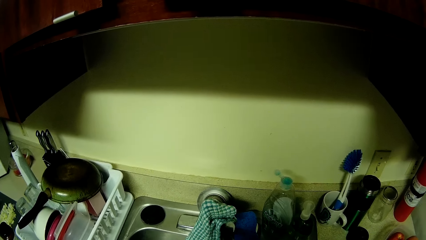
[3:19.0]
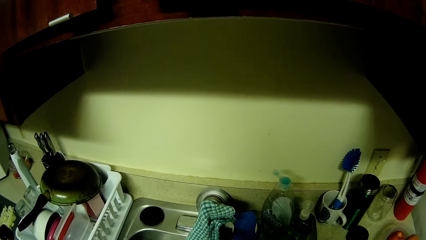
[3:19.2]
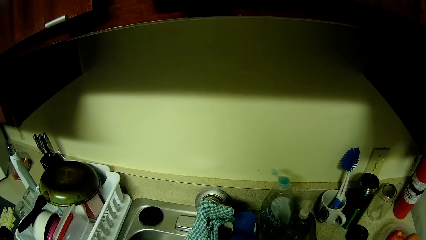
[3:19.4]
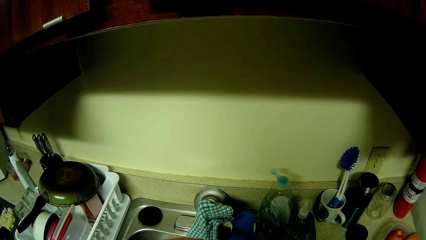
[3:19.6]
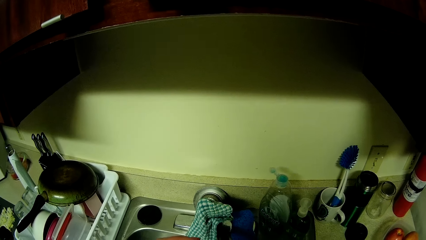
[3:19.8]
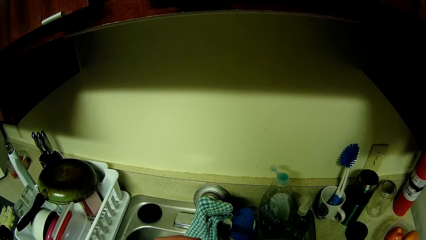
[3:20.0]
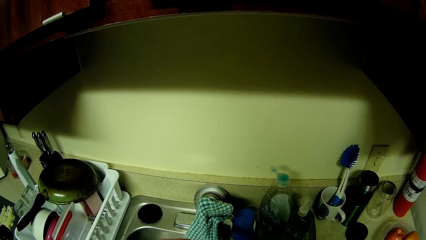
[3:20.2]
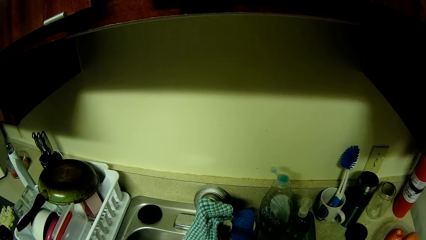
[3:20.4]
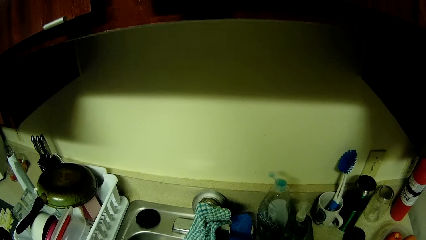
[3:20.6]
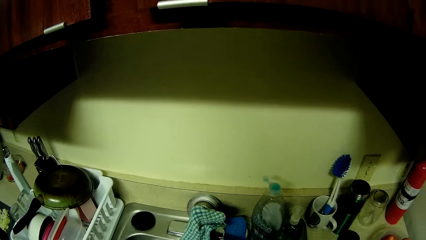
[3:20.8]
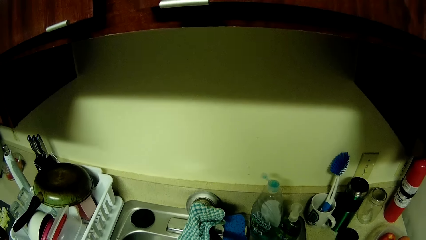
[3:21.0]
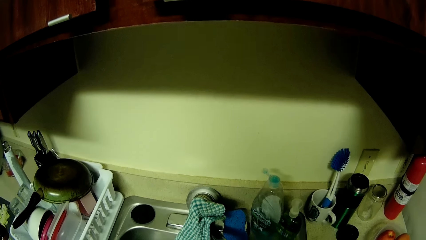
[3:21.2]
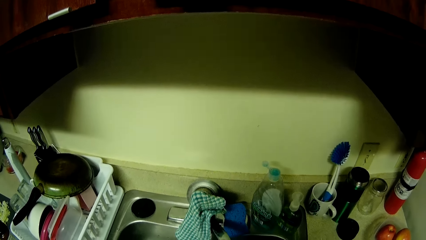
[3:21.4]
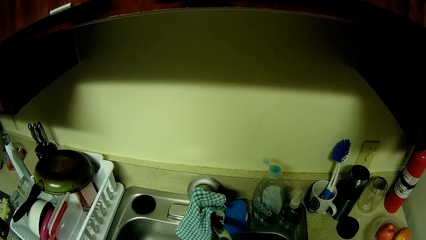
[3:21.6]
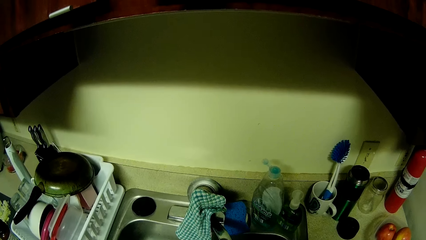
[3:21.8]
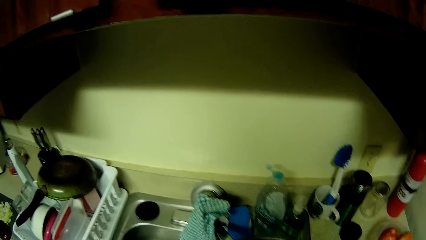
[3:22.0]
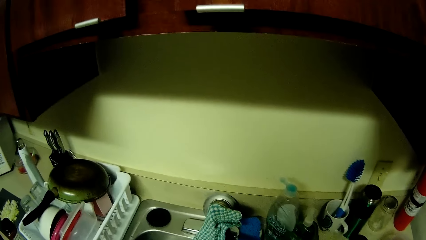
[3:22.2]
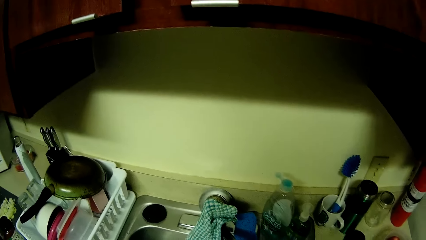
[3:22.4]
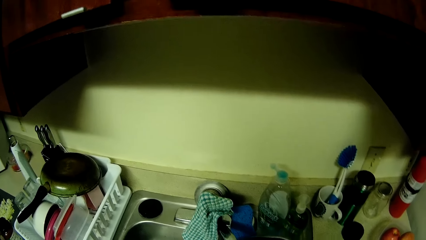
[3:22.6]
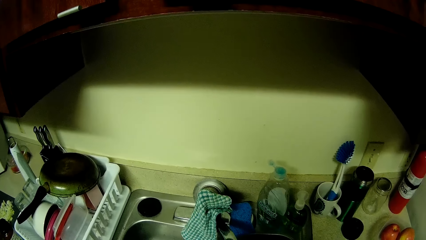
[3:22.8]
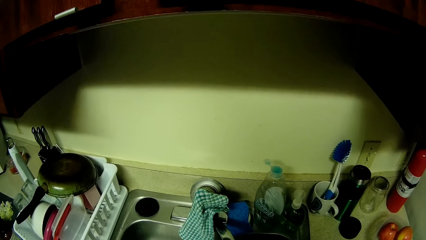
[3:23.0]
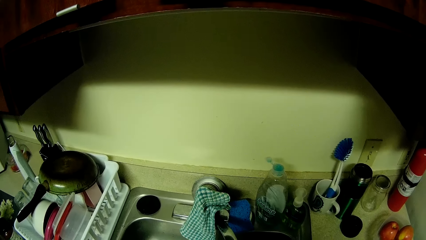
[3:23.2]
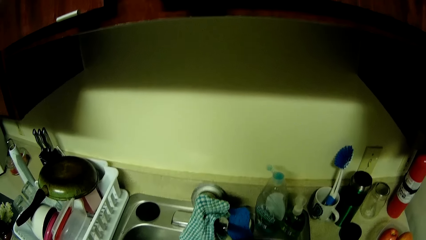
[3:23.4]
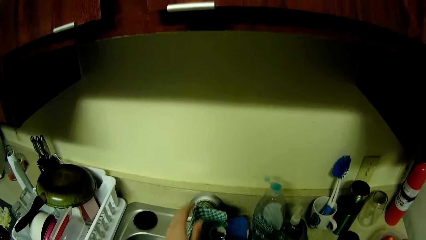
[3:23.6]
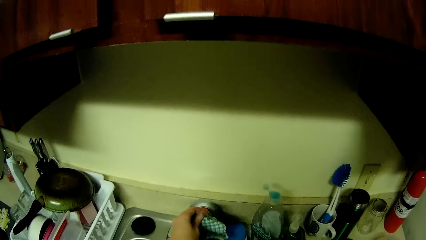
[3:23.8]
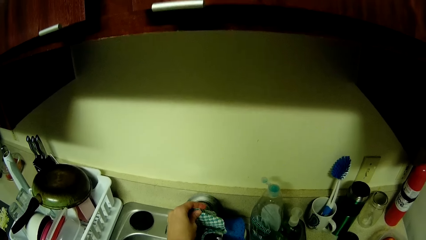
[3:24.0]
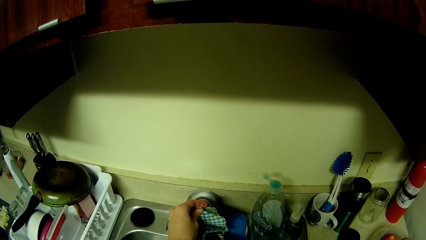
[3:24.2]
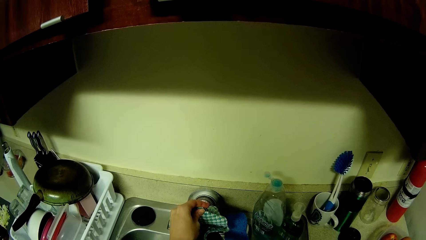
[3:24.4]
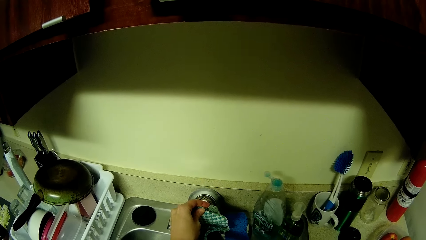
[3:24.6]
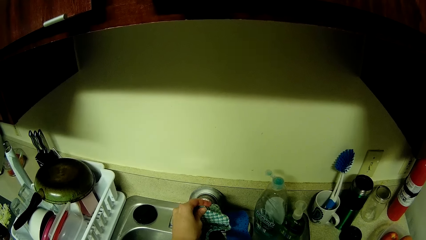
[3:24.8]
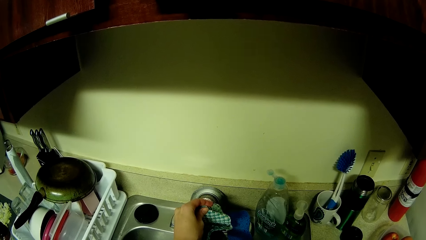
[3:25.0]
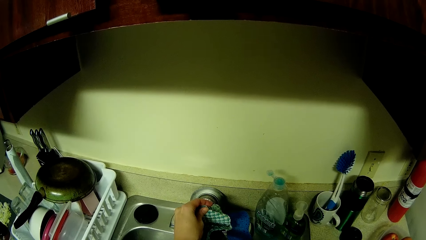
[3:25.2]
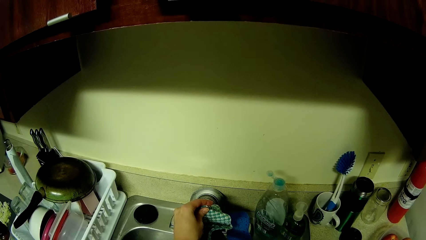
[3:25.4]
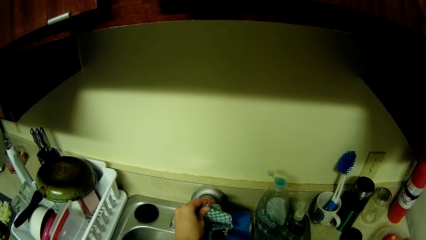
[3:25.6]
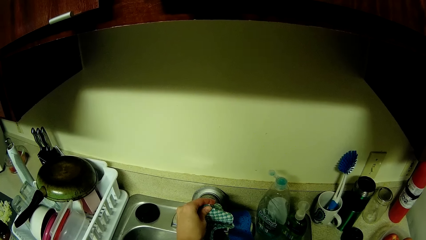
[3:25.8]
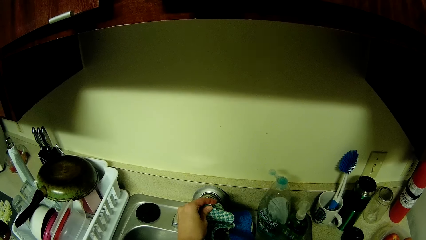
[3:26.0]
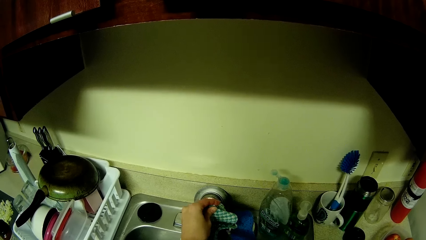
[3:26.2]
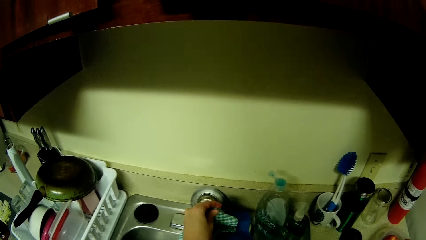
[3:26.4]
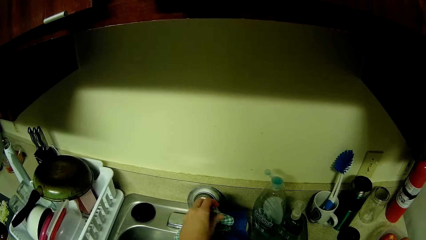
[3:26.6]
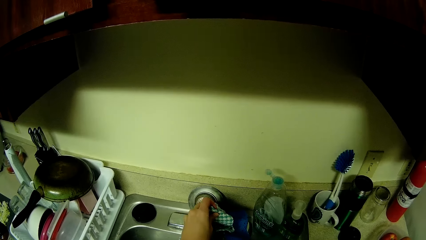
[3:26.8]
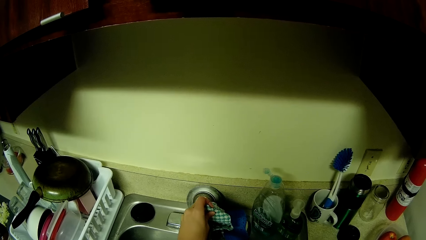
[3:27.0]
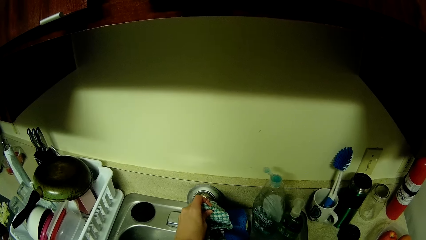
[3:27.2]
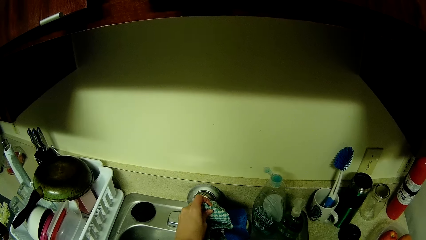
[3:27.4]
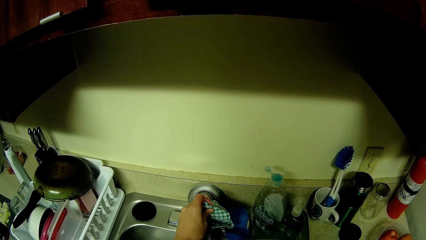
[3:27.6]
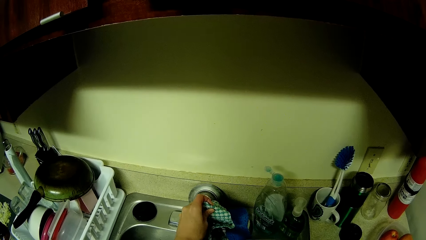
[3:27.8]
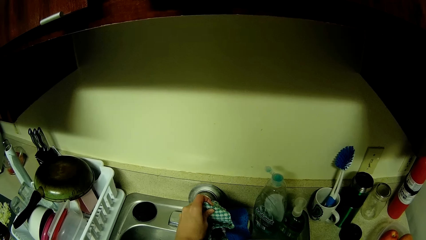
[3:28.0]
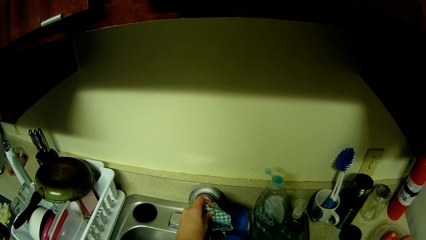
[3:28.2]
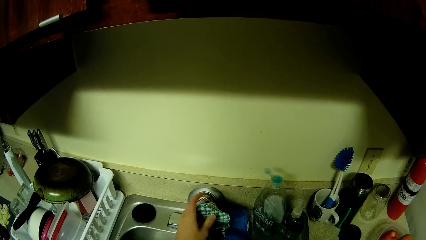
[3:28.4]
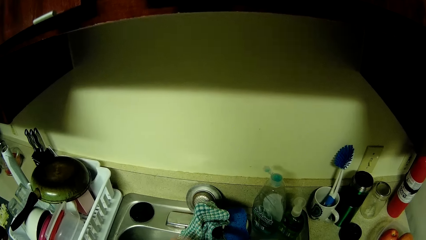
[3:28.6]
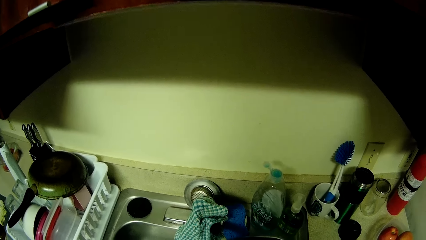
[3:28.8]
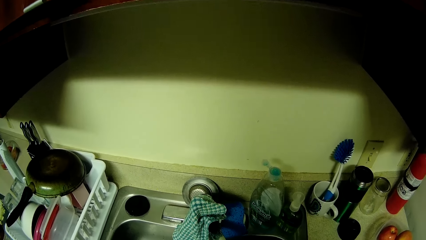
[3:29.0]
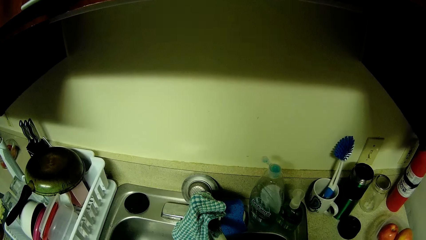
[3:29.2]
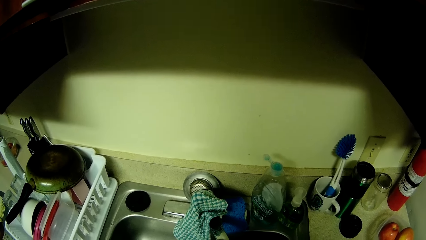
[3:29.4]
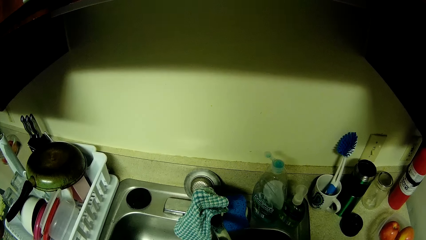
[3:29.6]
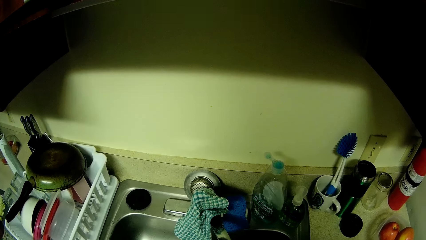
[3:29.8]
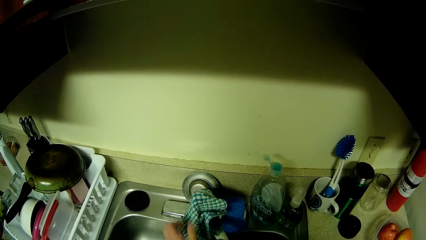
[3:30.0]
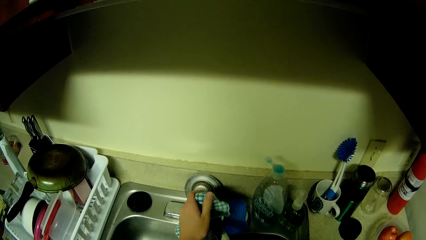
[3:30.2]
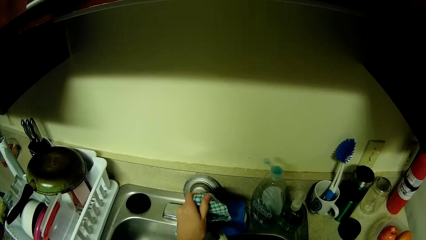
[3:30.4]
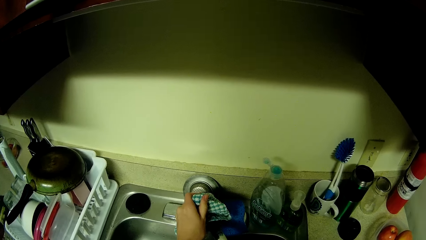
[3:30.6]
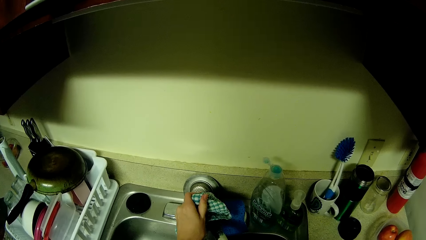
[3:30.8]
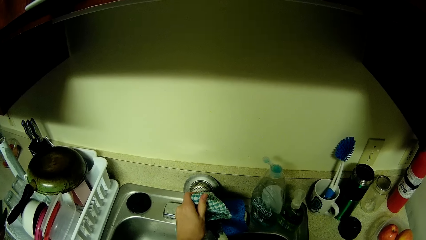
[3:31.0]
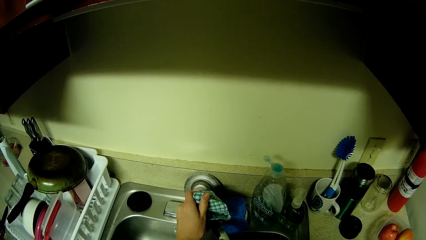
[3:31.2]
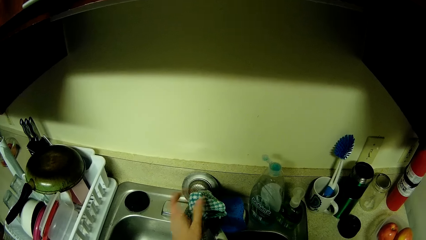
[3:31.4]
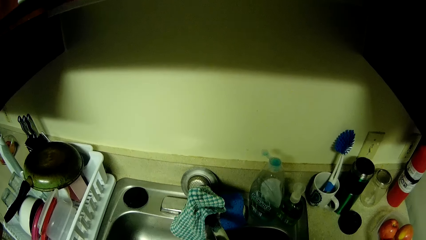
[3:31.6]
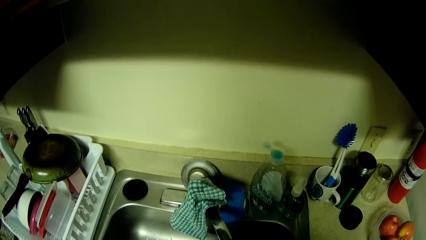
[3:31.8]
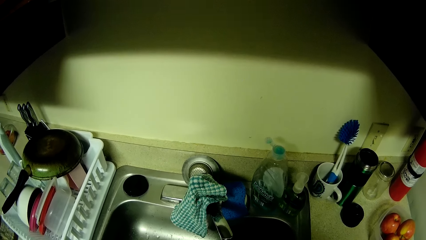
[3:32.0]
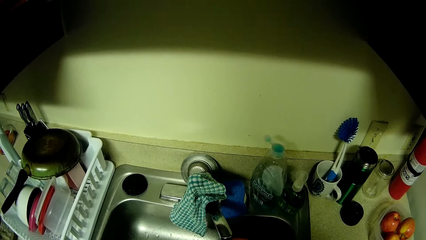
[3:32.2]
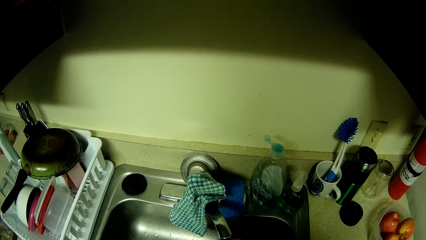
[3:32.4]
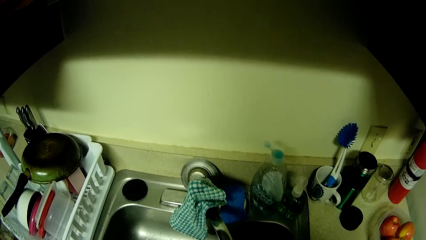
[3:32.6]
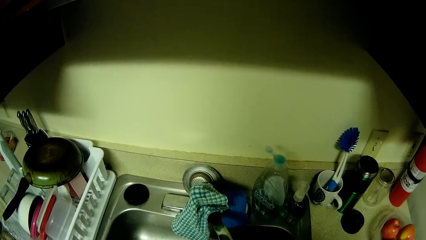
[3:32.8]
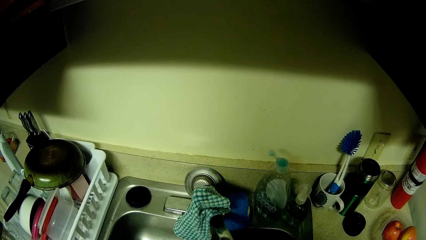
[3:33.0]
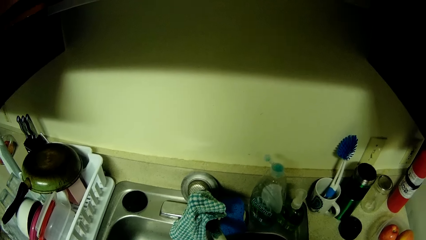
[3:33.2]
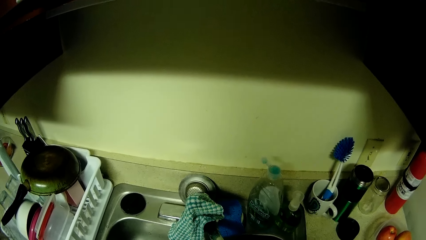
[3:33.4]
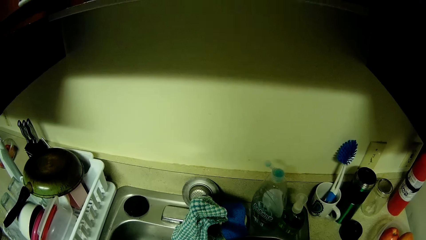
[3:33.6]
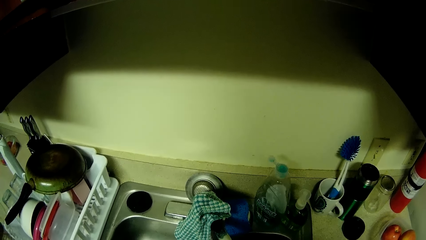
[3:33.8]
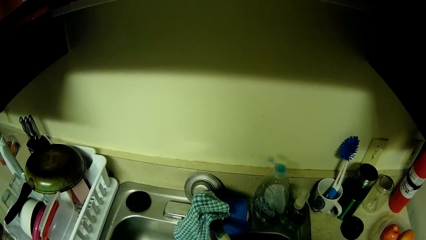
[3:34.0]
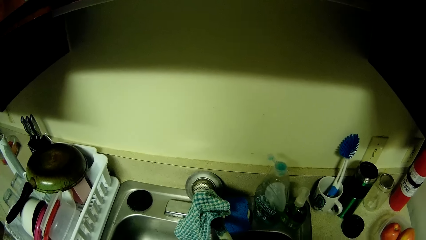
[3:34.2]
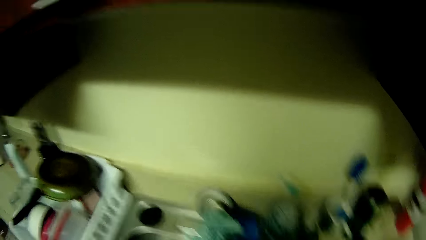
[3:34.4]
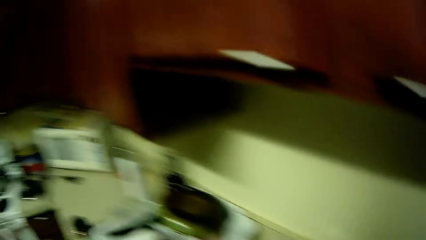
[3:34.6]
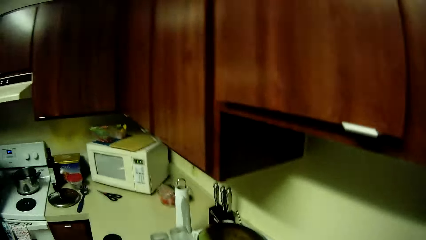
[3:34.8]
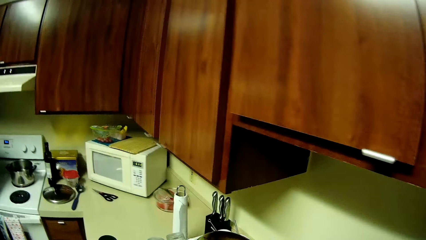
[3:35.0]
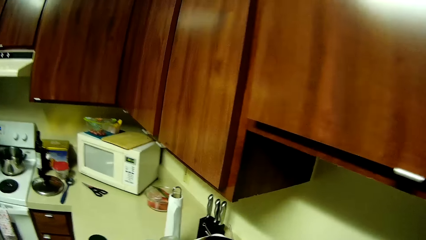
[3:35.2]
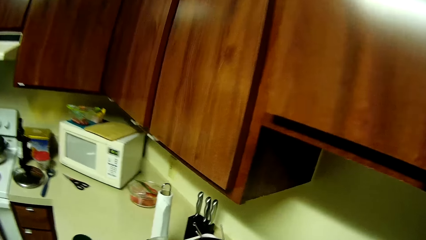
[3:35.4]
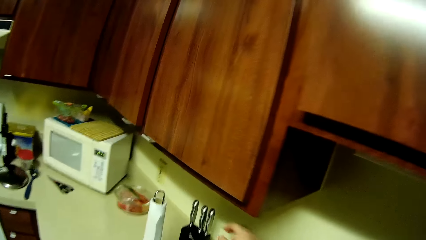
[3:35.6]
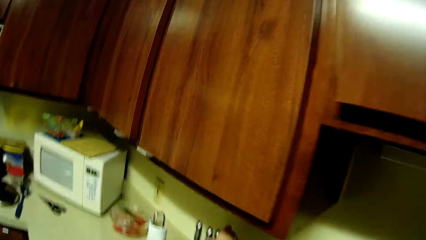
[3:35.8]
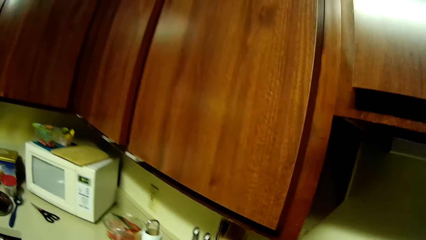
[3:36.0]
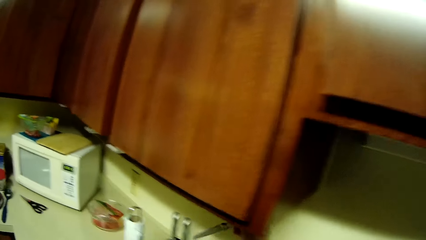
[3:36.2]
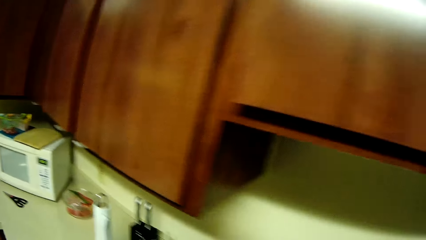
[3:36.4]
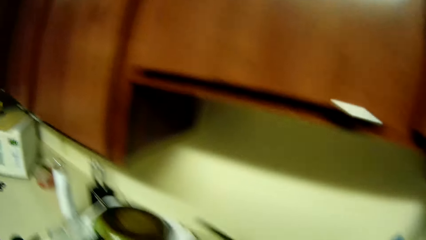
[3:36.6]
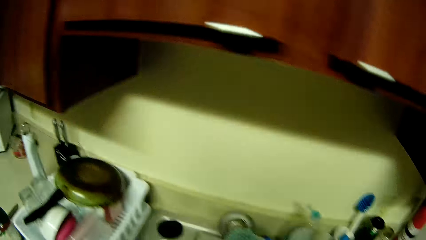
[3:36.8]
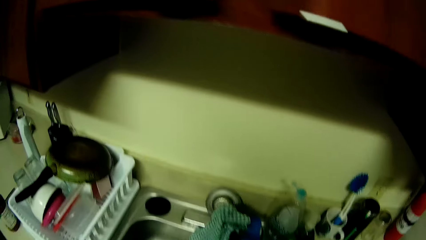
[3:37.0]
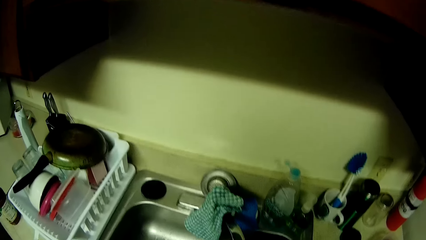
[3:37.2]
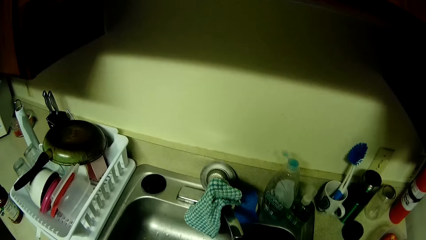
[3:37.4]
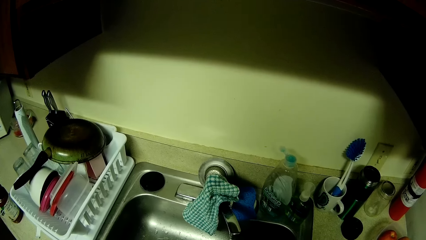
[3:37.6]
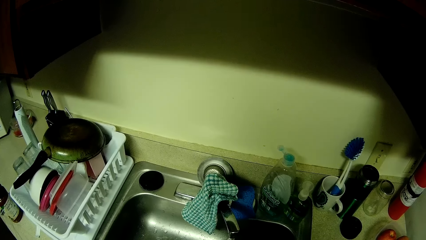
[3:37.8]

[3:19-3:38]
The camera wearer turns on the faucet with her left hand. She turns off the faucet. She holds the water tap. She turns on the faucet with her left hand. She picks up a knife from the knife rack with her right hand.
